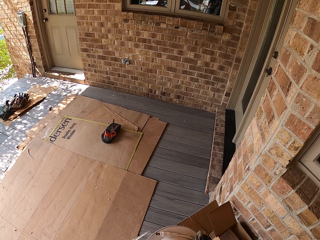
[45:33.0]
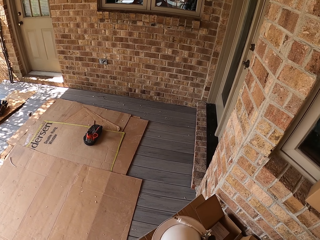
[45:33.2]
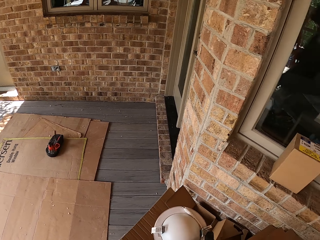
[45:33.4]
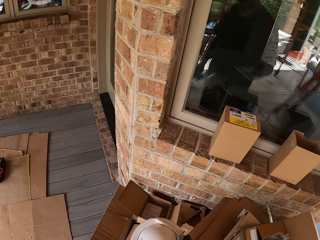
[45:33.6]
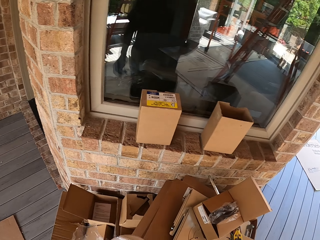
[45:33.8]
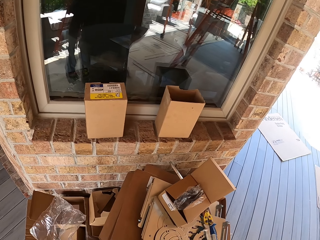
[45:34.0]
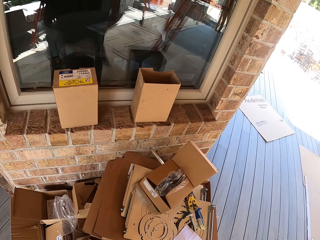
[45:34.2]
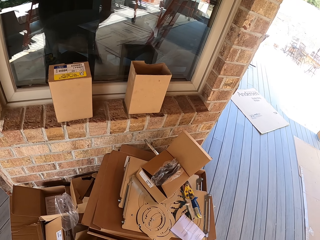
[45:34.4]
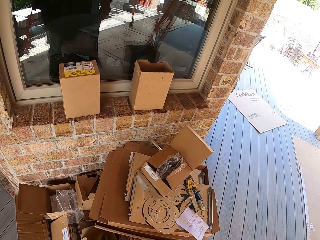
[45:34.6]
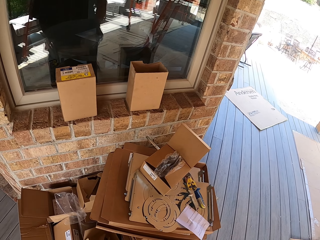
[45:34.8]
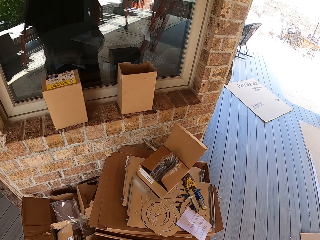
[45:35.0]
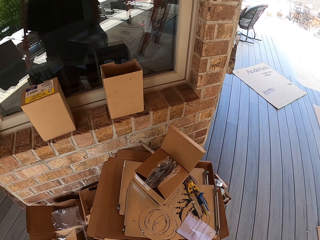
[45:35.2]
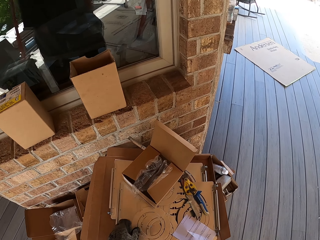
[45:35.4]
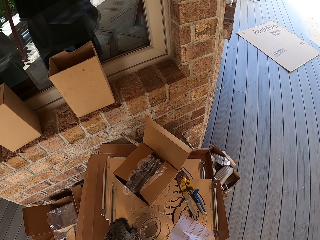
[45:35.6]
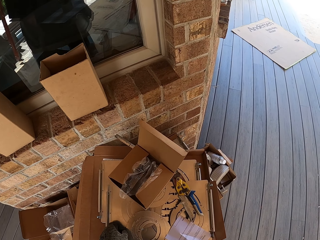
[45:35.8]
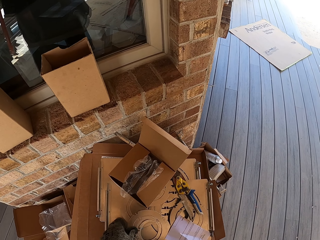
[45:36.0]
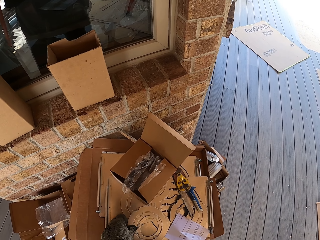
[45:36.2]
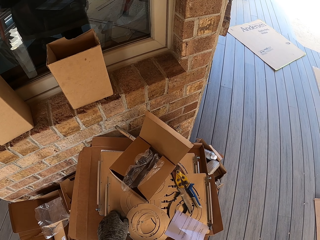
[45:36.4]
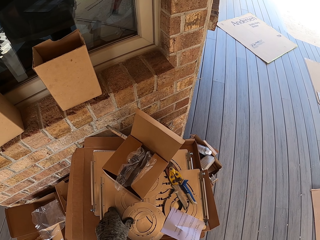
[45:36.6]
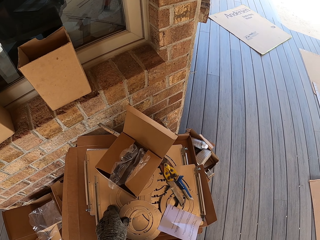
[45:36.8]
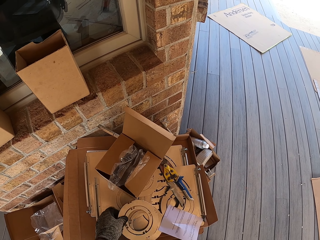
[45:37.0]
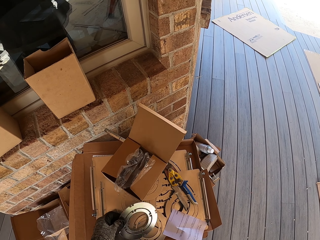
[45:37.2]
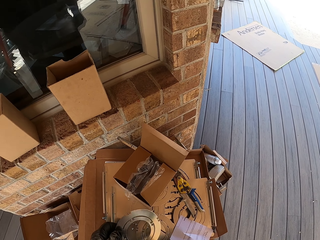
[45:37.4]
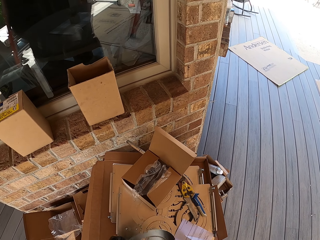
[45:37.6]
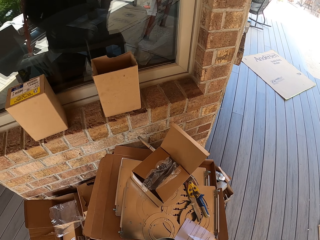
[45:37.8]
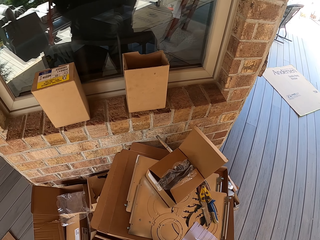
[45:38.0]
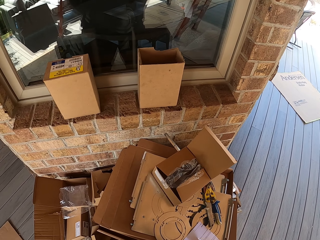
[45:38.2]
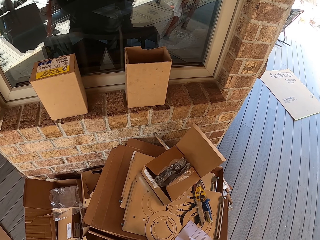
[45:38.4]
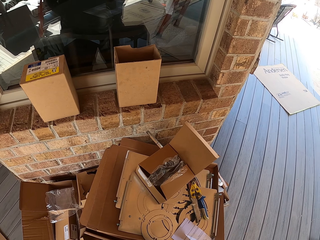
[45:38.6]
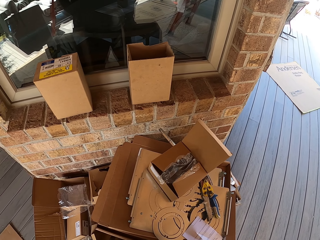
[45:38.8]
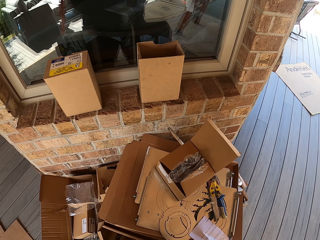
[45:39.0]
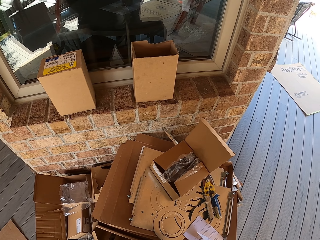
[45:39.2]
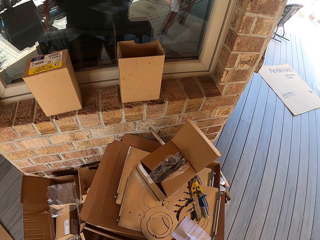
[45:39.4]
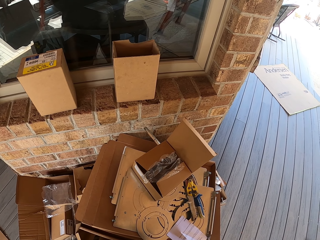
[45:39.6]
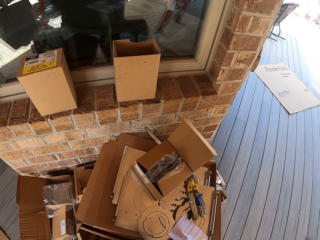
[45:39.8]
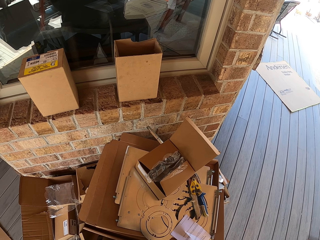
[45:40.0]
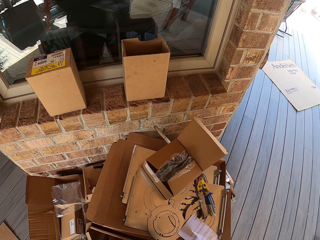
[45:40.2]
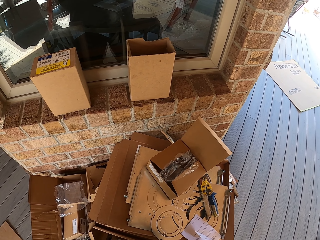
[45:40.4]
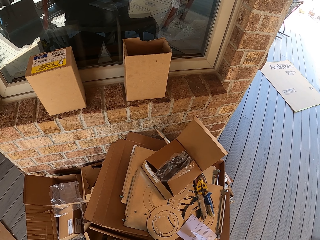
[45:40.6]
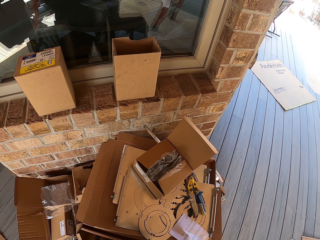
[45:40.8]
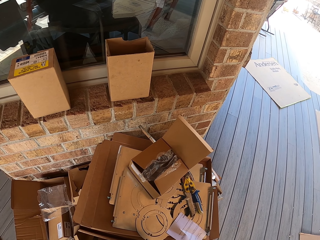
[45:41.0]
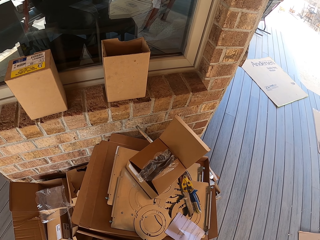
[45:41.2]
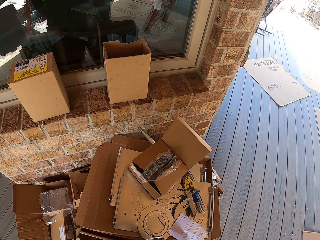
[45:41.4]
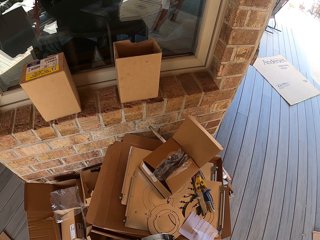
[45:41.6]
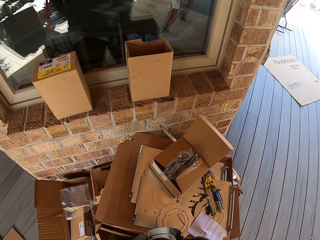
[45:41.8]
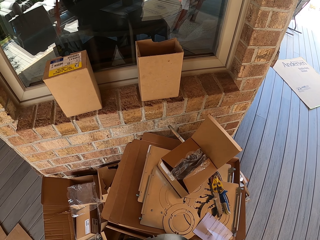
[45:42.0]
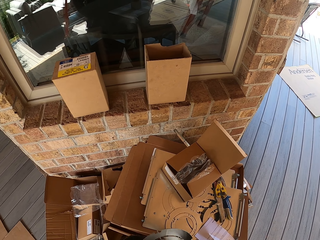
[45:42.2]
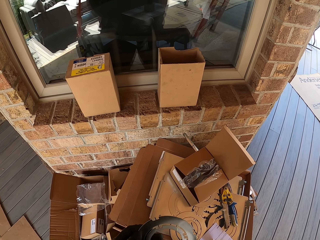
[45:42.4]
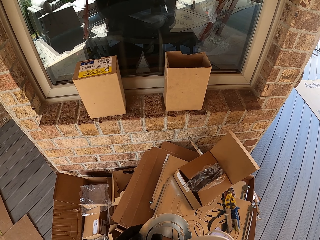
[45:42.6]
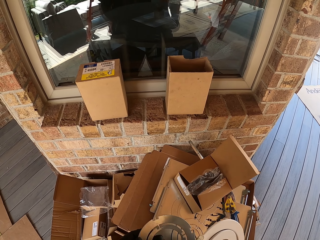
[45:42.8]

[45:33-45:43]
The camera wearer removes the bulb from the carton box. They throw the nylon paper. They take a circular holder.

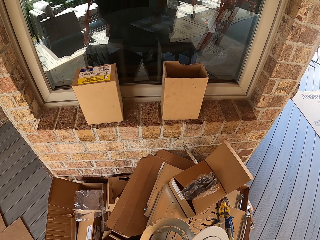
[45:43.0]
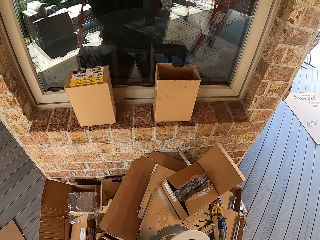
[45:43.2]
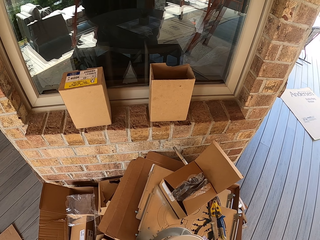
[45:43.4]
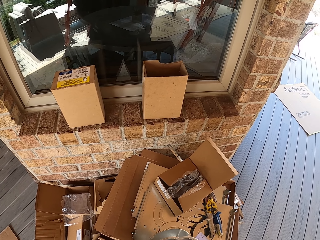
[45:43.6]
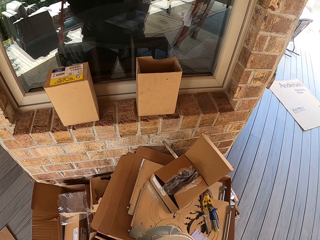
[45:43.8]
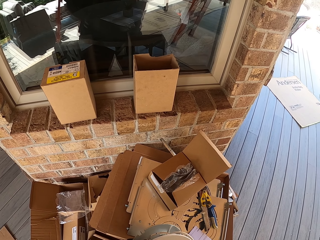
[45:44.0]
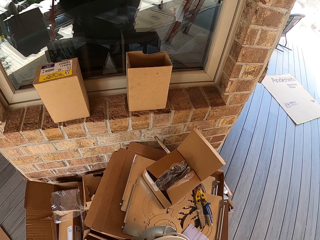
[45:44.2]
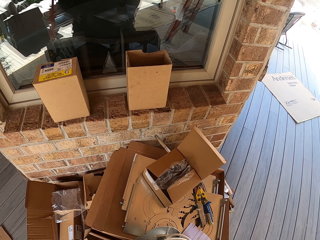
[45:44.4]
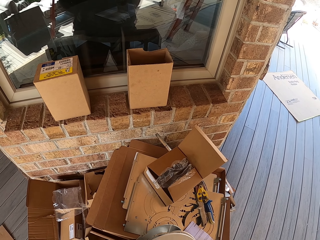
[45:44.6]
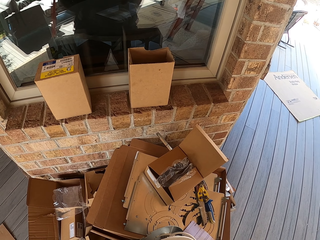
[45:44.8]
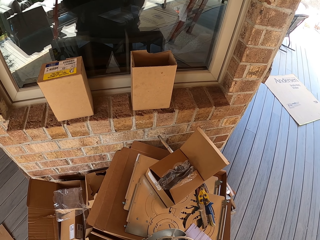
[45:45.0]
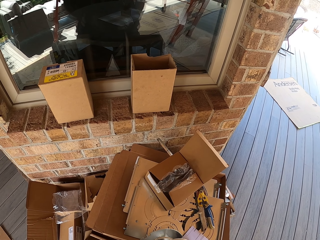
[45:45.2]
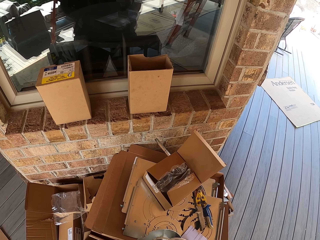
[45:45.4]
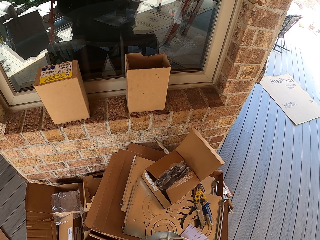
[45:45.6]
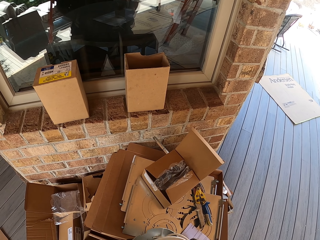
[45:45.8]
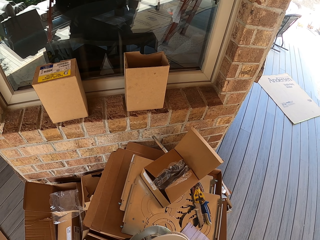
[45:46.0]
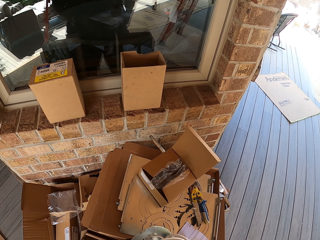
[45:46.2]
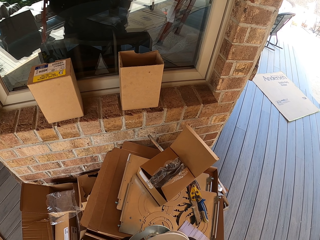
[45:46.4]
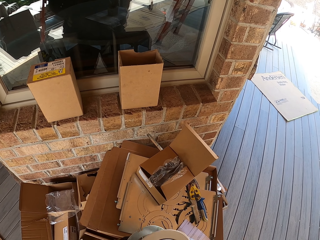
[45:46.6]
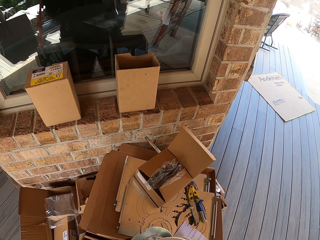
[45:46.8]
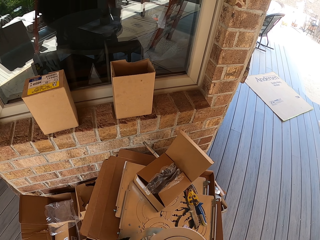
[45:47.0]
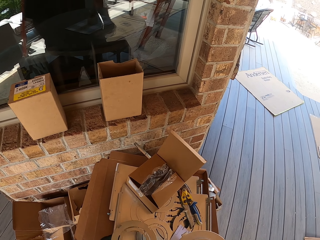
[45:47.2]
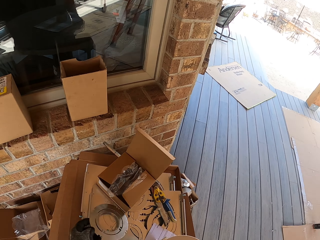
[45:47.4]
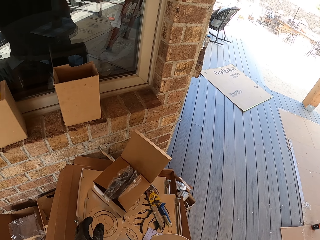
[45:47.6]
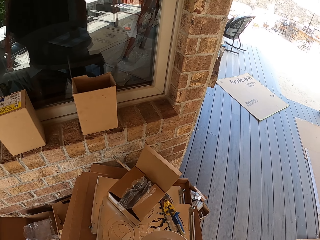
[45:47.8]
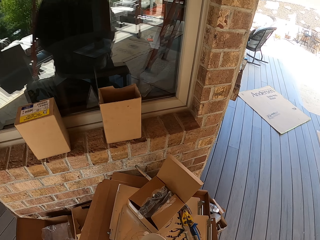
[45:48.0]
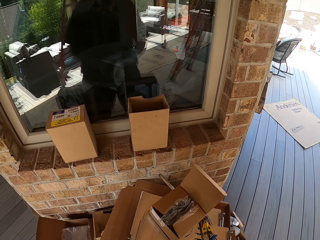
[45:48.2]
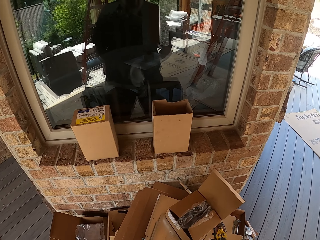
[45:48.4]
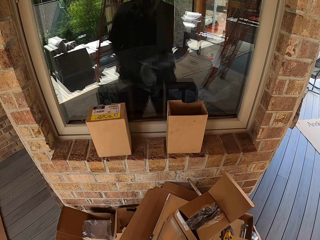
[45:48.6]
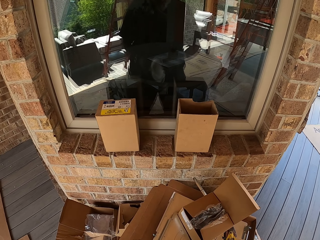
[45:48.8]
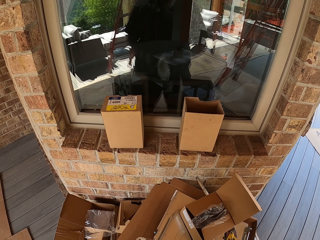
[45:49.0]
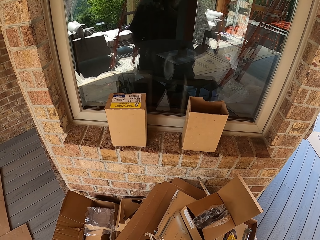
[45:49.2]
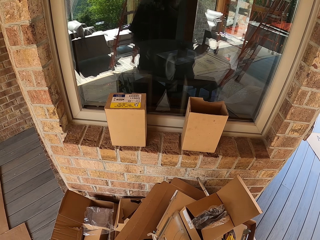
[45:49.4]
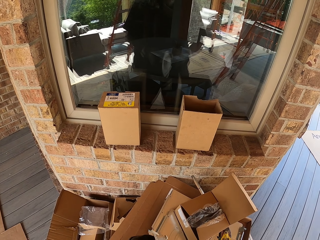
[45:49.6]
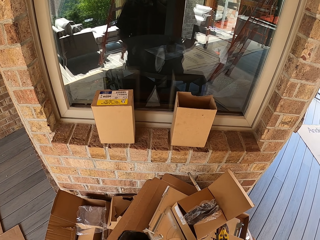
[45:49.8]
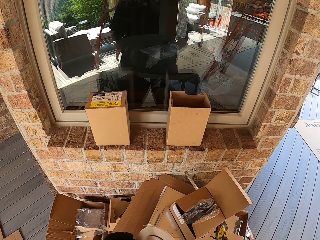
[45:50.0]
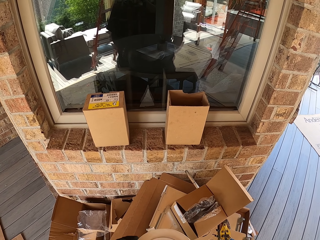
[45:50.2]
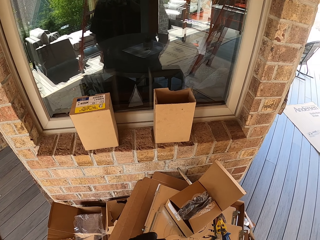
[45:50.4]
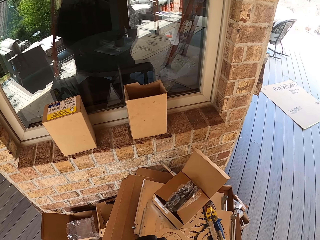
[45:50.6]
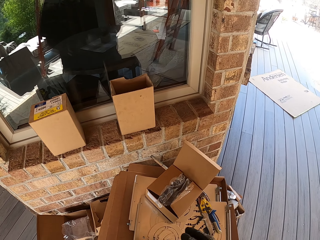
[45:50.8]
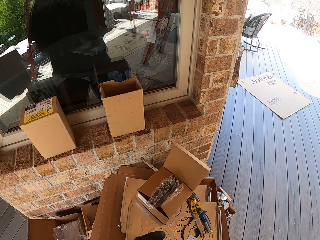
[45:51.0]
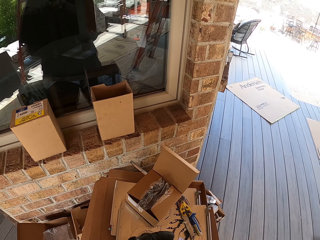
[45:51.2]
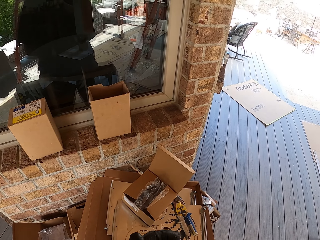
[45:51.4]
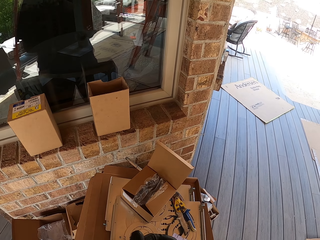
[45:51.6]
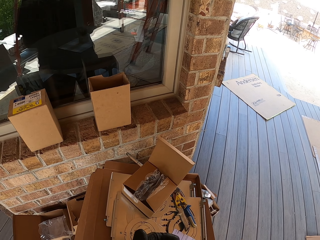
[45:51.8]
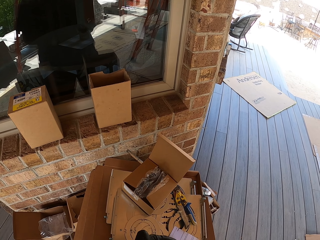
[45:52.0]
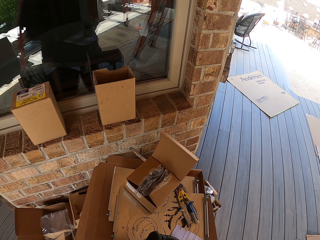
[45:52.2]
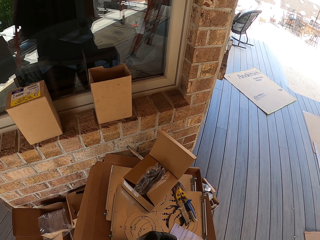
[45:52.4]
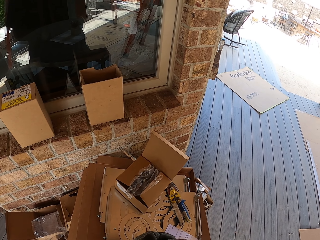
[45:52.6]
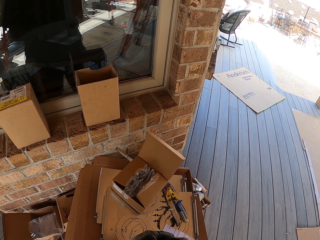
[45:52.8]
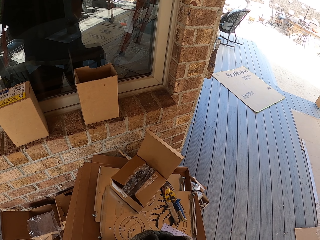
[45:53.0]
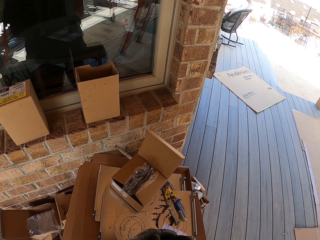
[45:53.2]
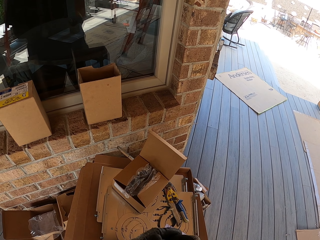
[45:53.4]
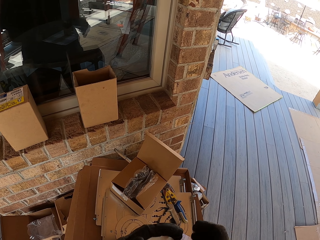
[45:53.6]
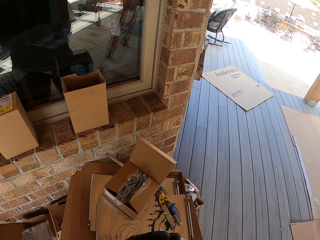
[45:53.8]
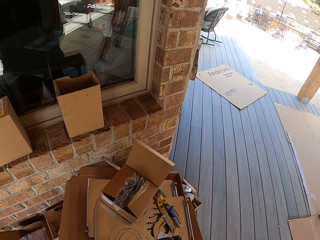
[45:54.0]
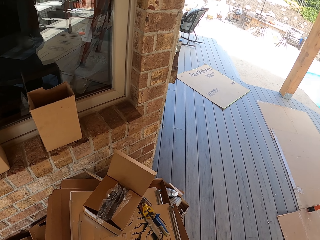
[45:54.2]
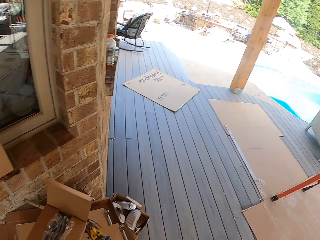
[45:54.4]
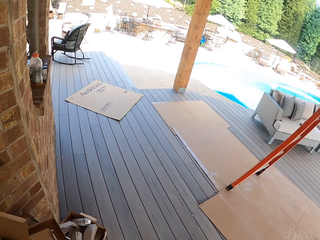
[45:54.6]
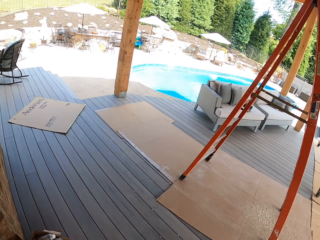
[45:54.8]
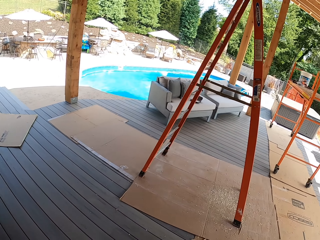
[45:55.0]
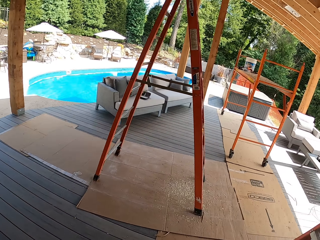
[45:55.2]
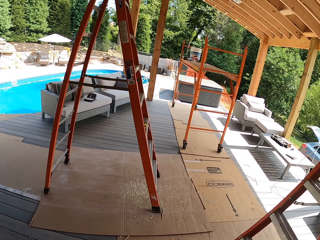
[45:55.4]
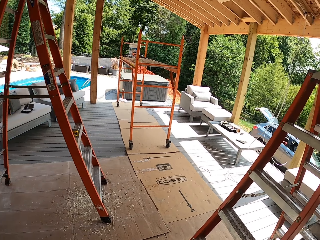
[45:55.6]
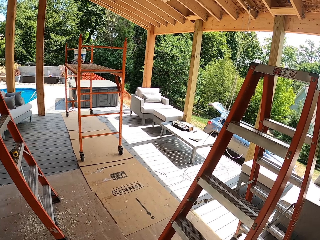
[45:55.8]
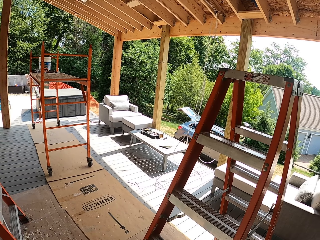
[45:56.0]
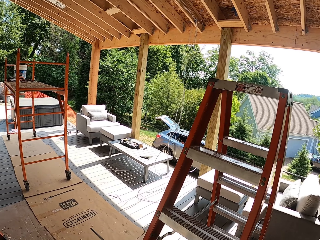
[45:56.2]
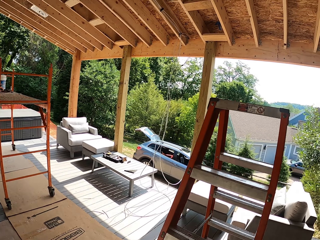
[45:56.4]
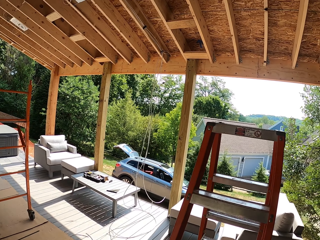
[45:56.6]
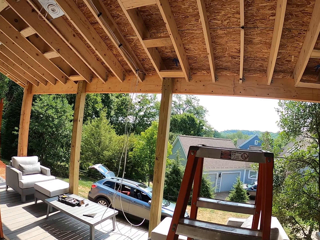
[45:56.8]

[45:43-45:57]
The camera wearer places the bulb on something. They put the holder on the box. They walk in the backyard.
